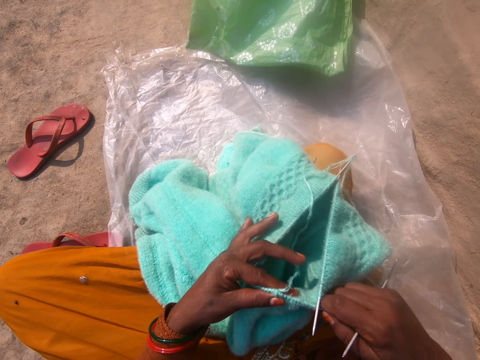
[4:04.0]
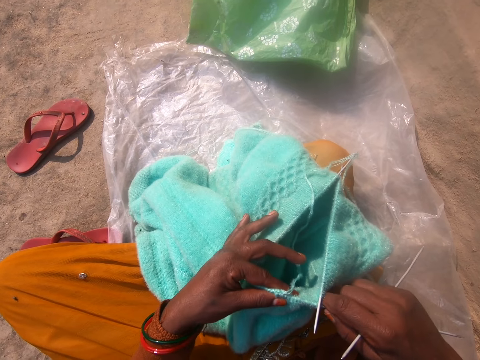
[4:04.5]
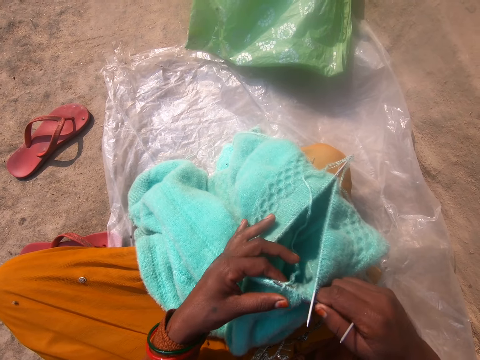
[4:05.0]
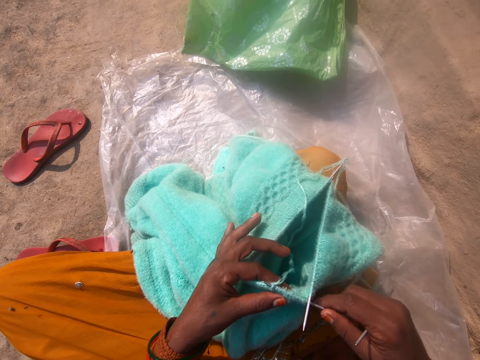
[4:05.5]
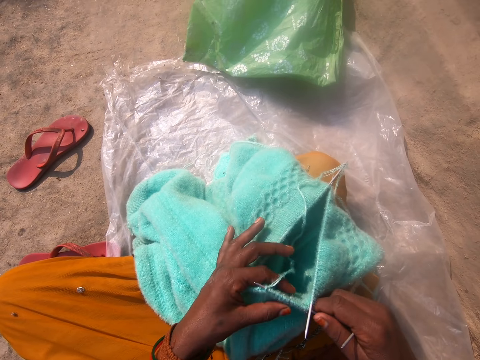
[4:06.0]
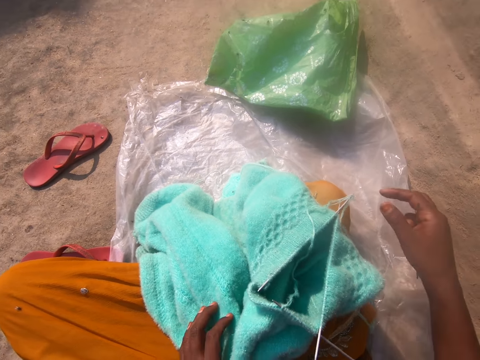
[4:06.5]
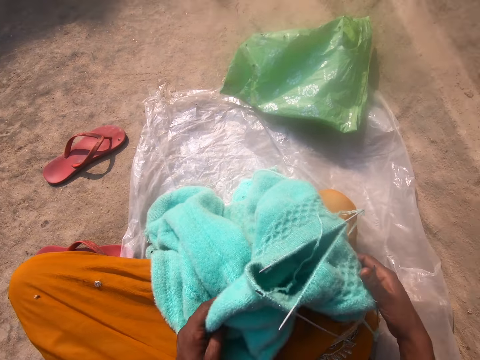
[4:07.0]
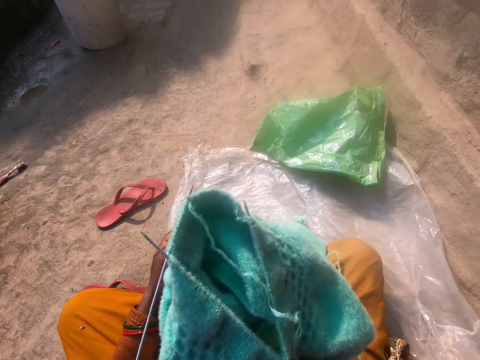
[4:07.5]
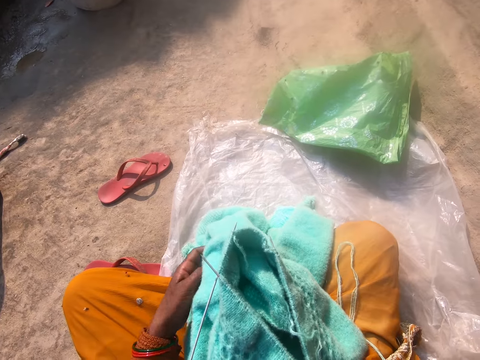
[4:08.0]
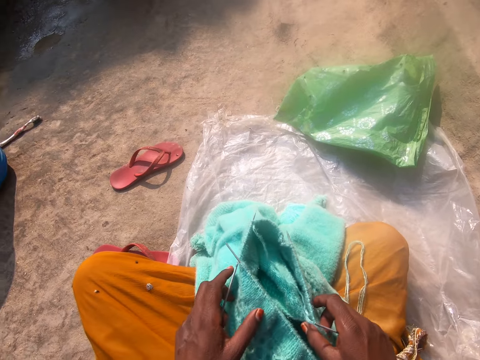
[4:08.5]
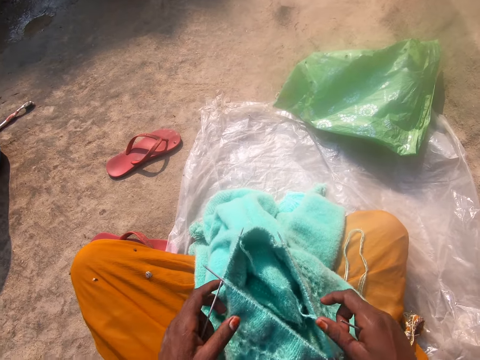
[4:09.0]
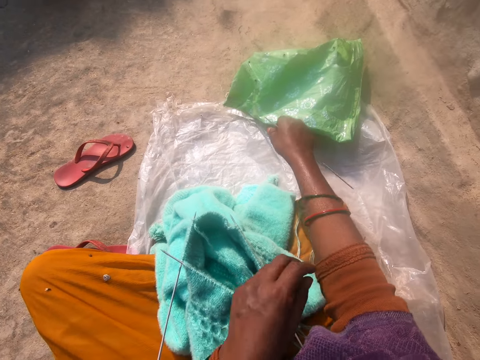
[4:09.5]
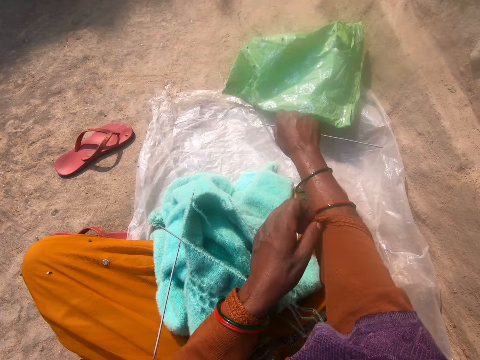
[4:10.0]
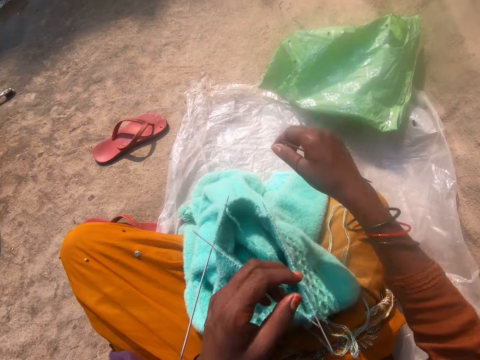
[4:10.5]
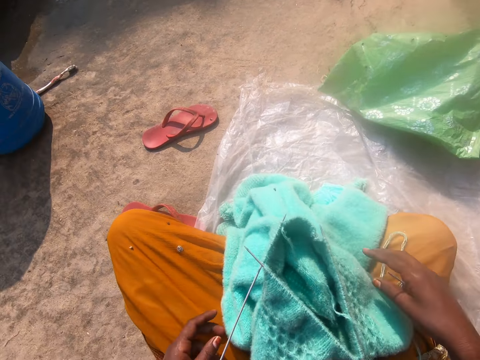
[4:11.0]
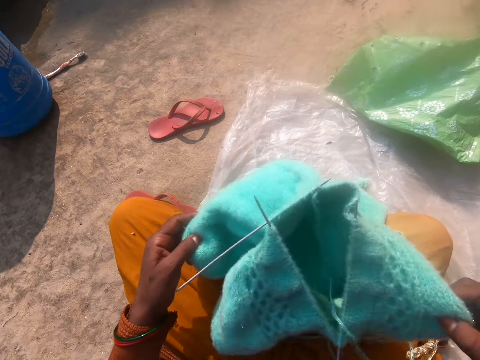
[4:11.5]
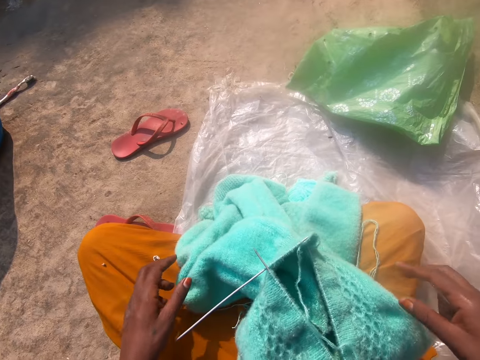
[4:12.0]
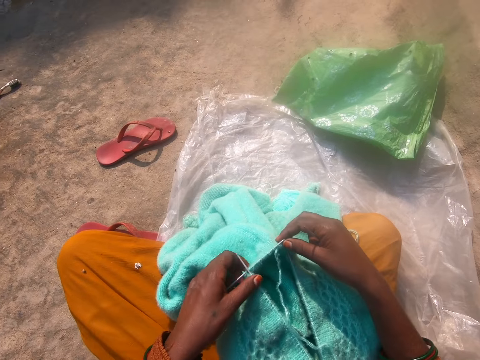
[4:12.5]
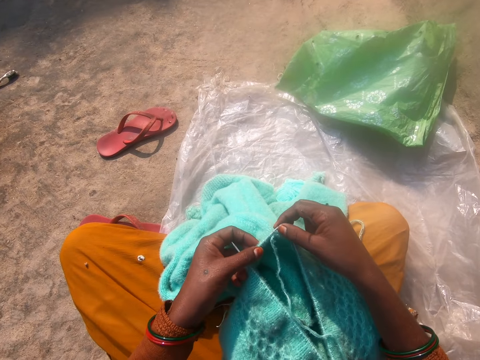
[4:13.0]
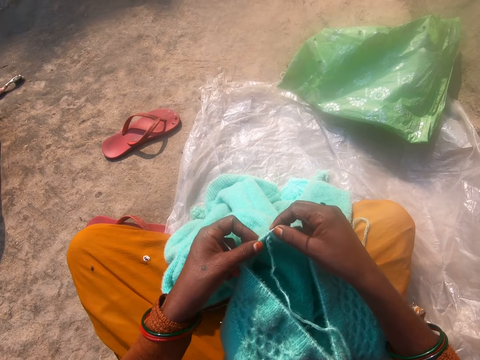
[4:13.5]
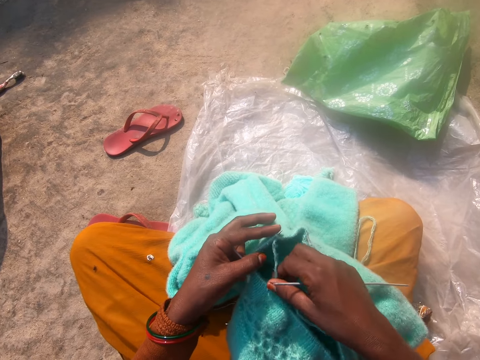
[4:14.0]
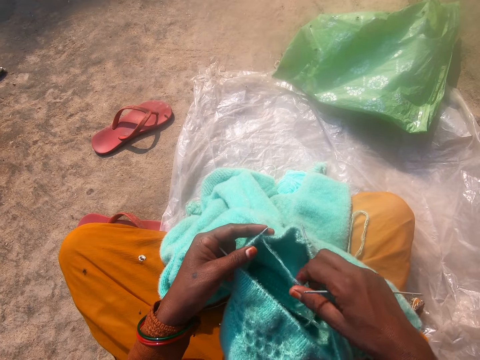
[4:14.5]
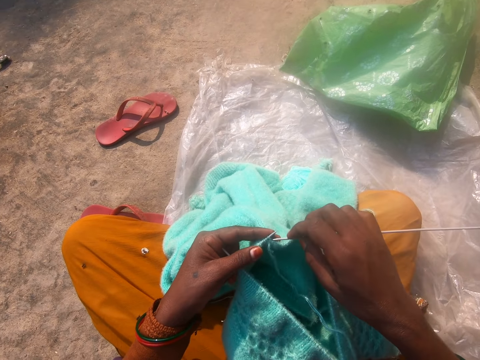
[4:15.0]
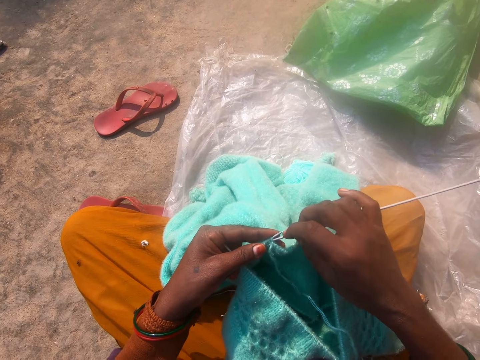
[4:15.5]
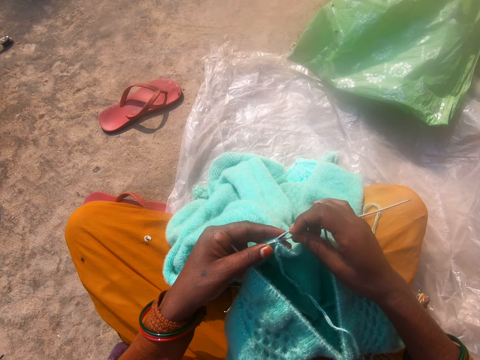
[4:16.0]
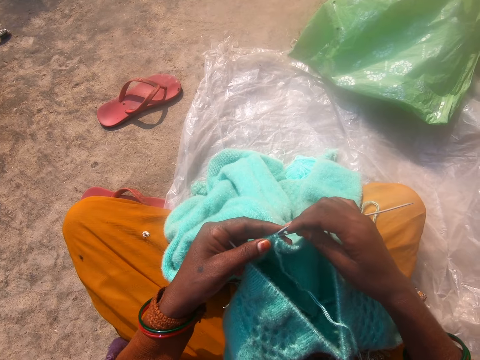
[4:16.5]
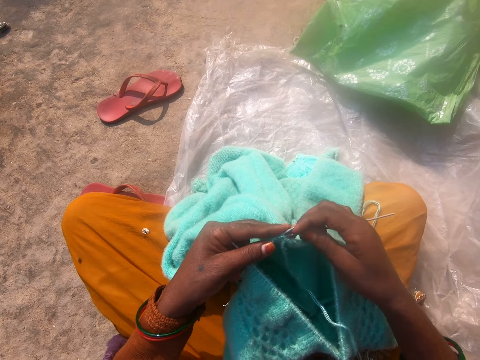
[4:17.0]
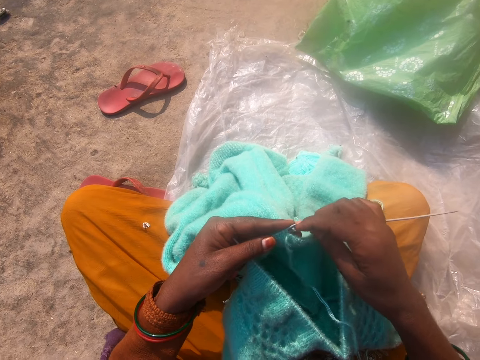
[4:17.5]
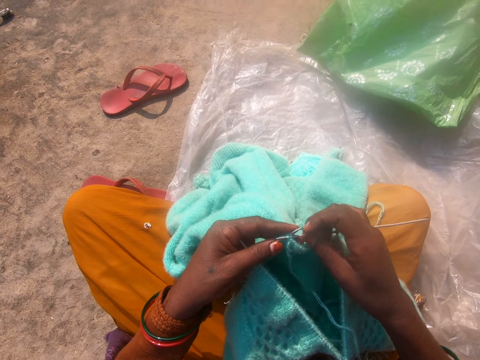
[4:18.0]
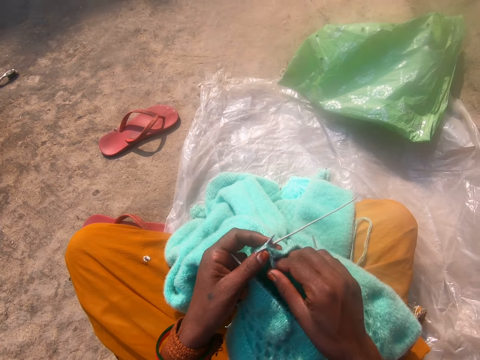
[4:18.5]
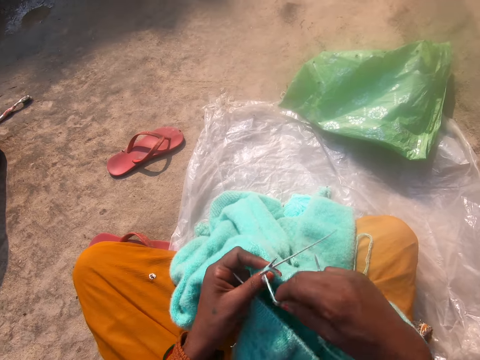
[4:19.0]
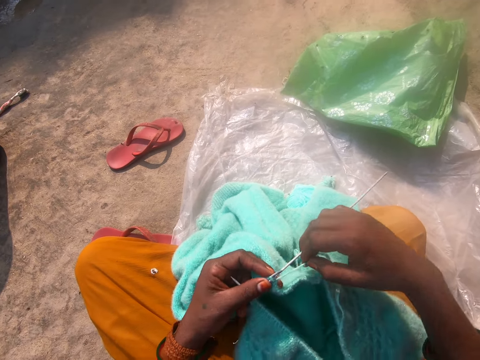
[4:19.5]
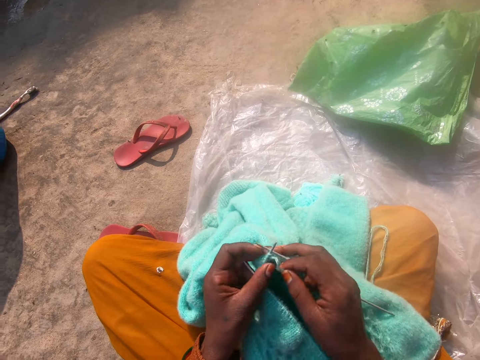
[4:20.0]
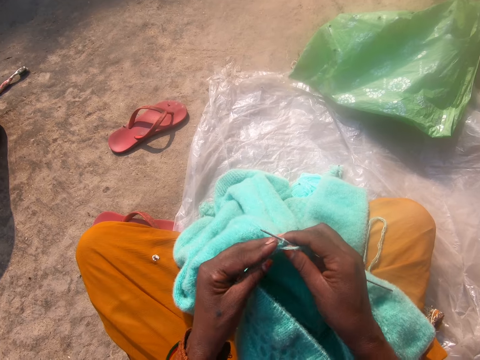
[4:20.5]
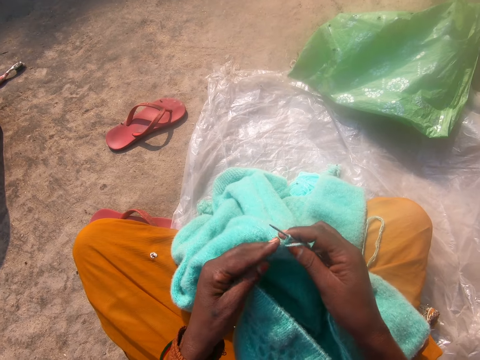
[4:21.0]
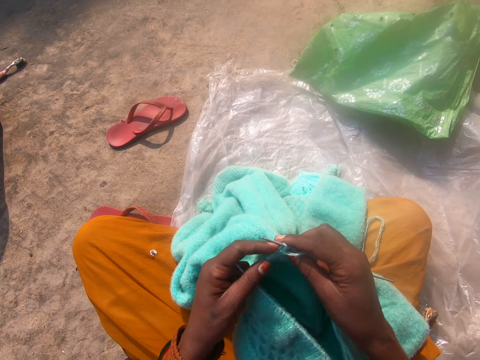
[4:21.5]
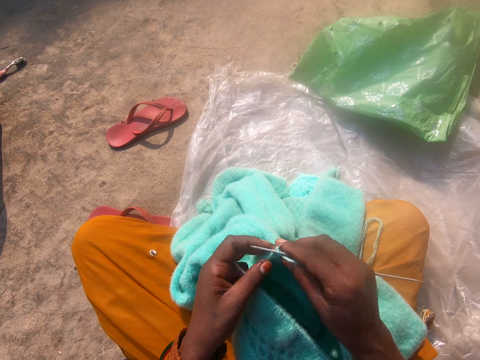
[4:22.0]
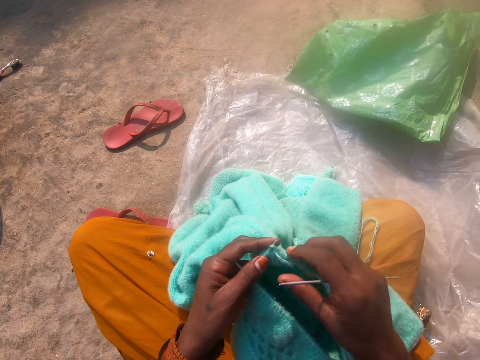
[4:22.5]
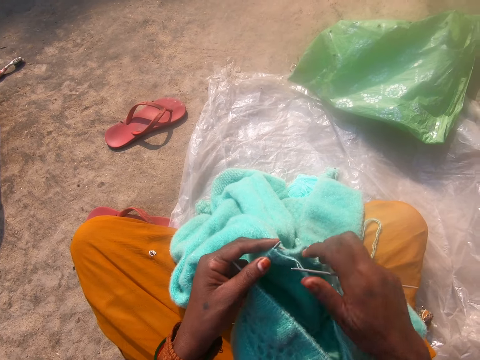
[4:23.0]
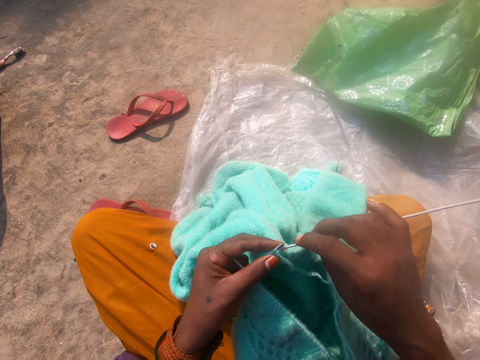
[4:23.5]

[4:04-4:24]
The camera wearer adjusts the fabric with both hands. She rotates the garment. She adjusts her right sleeve with her left hand. She pulls her sleeve. She adjusts the fabric with both hands. She pulls the yarn. She knits the piece of fabric with the needle in her right hand and the thread. She inserts the knitting needle in the loop. She knits the garment using the yarn and the knitting needle.

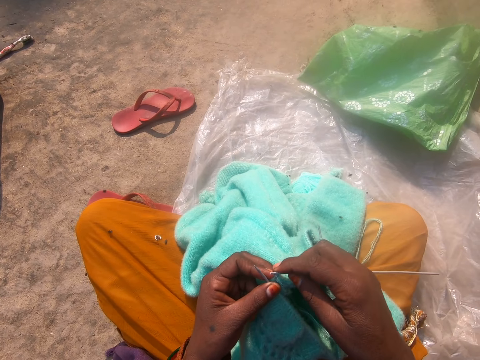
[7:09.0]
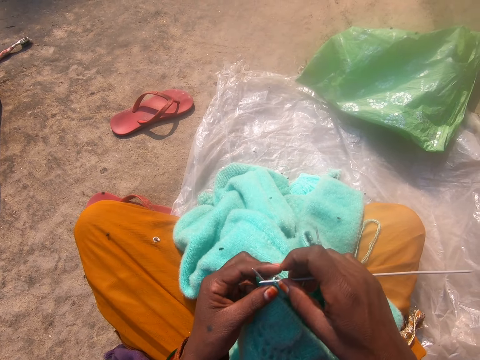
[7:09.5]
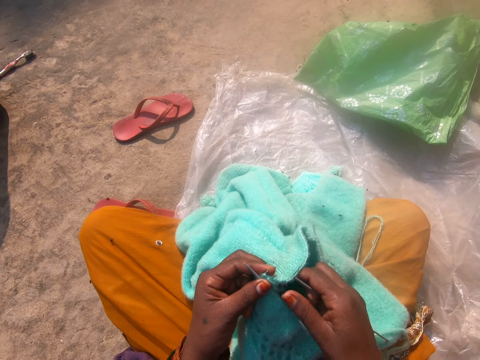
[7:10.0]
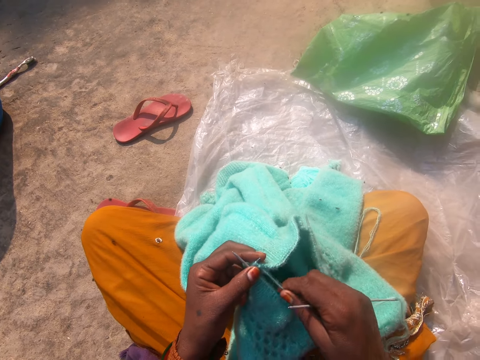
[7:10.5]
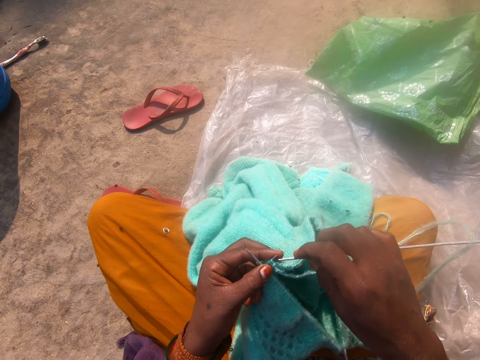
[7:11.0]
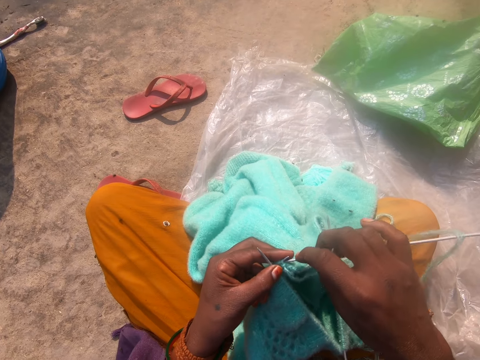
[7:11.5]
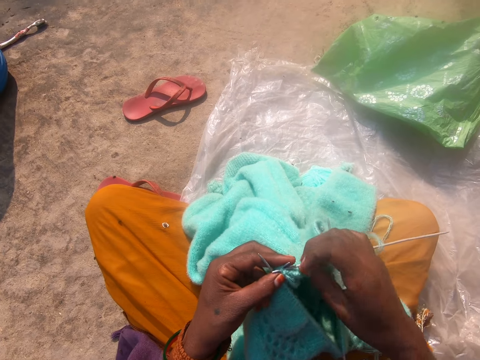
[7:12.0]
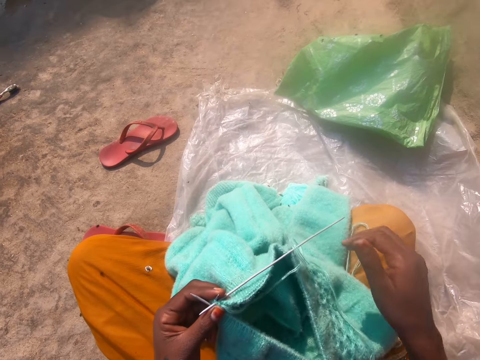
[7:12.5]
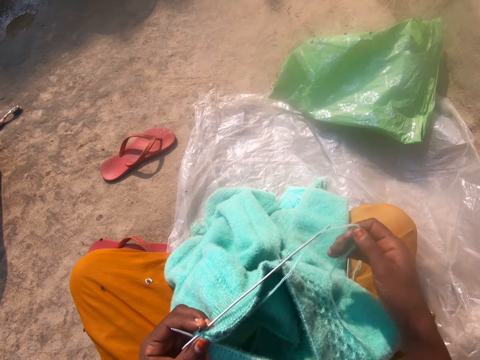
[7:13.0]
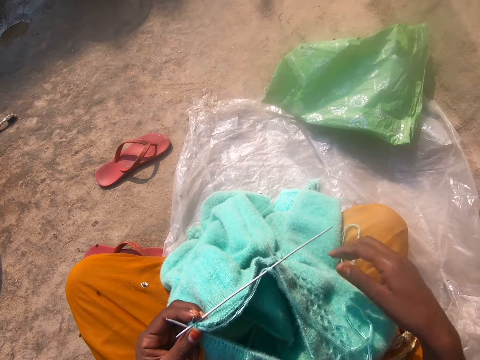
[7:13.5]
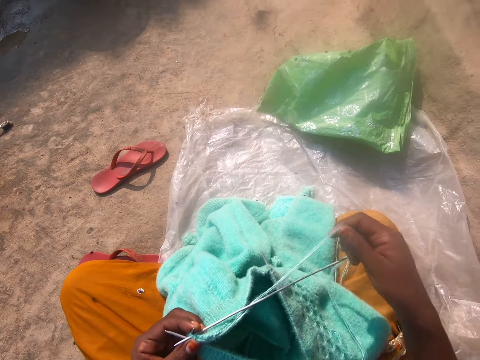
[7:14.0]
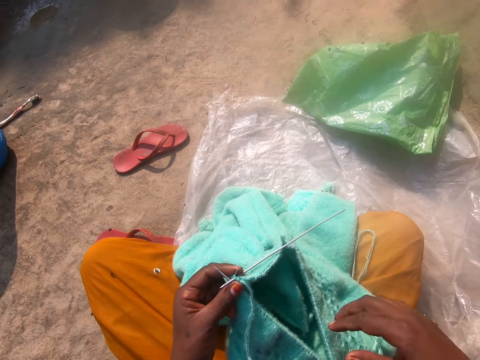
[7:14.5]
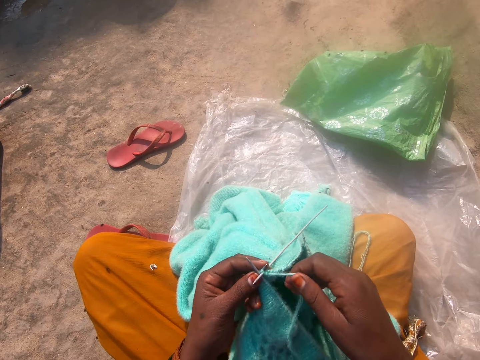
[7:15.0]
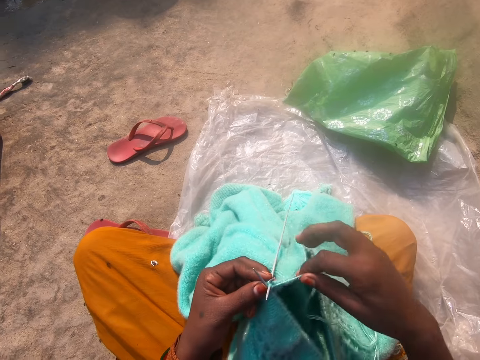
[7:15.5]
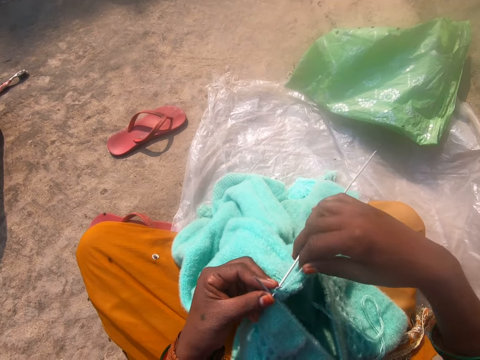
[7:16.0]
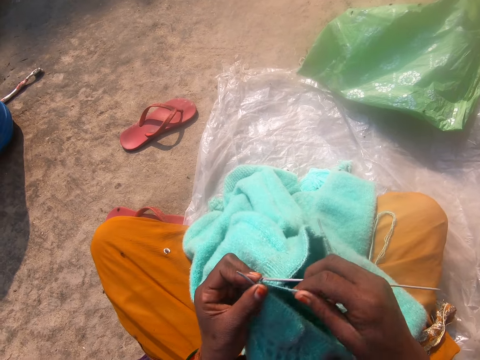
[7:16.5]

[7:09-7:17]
The camera wearer adjusts the thread with her right hand. She knits the piece of fabric with the needle in her right hand and the thread.
